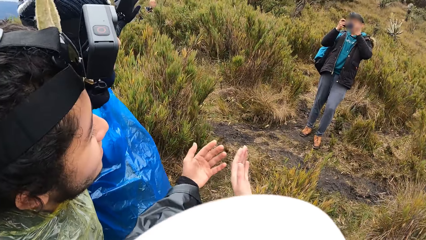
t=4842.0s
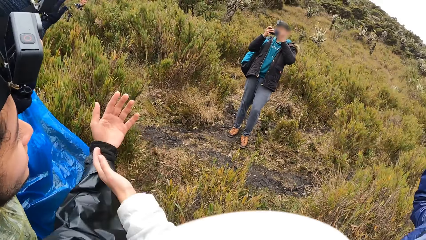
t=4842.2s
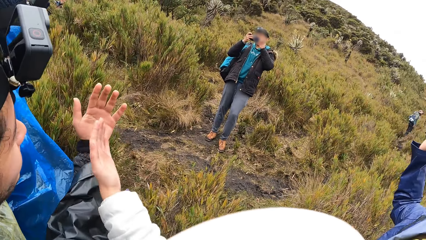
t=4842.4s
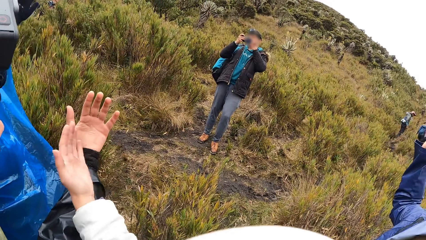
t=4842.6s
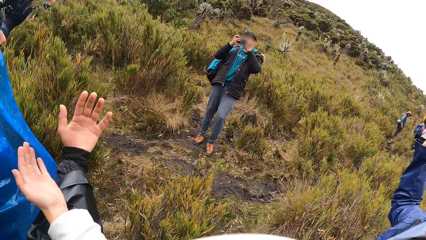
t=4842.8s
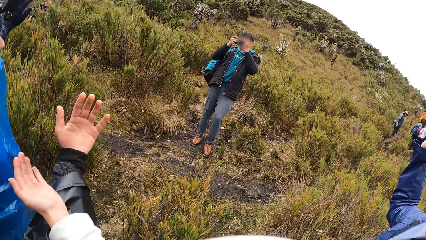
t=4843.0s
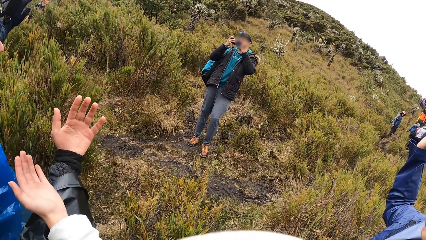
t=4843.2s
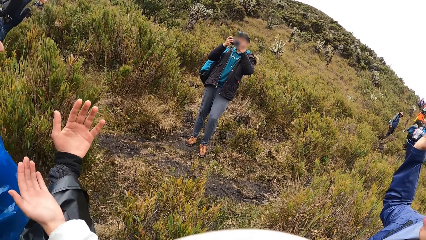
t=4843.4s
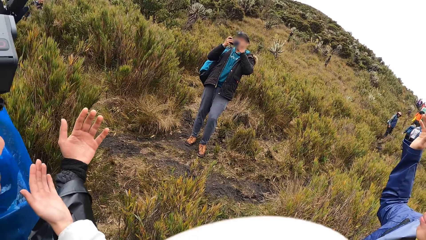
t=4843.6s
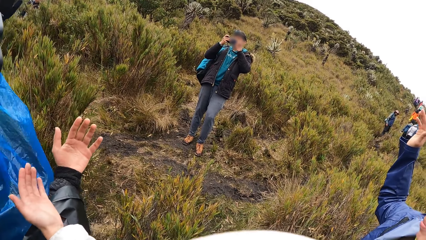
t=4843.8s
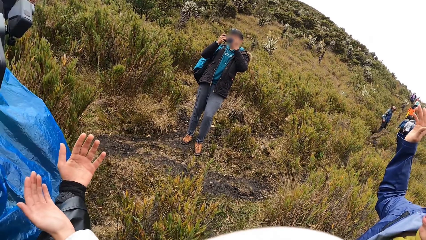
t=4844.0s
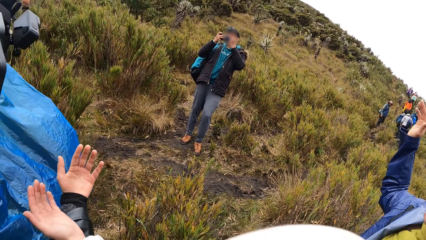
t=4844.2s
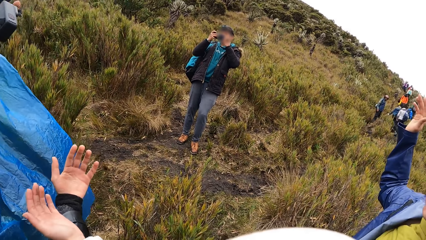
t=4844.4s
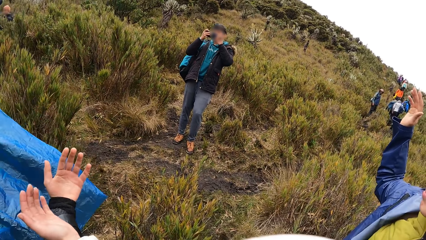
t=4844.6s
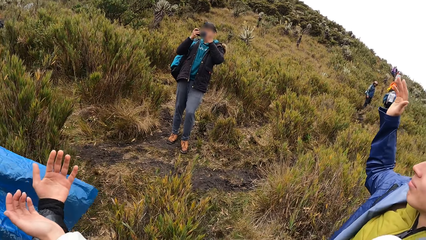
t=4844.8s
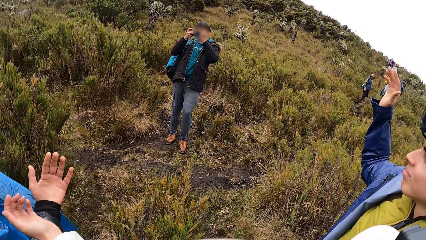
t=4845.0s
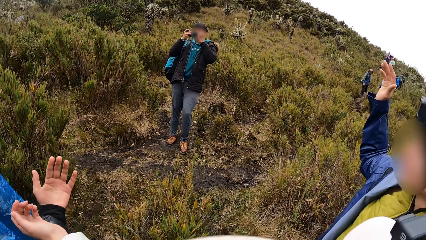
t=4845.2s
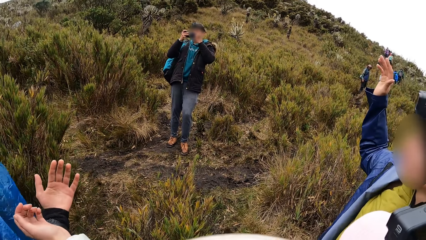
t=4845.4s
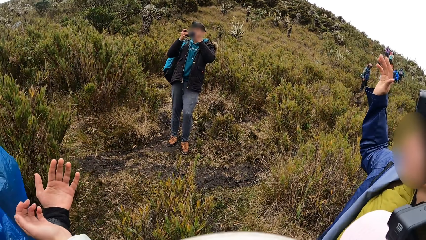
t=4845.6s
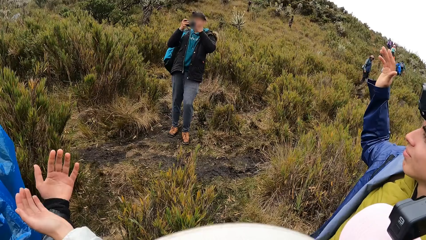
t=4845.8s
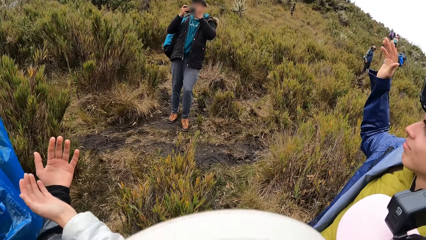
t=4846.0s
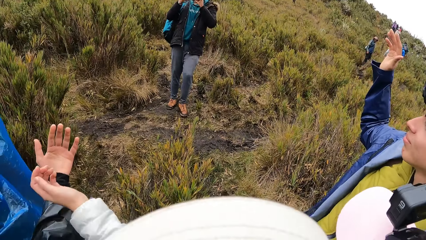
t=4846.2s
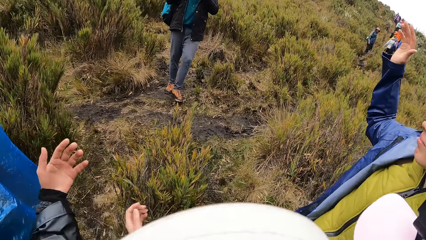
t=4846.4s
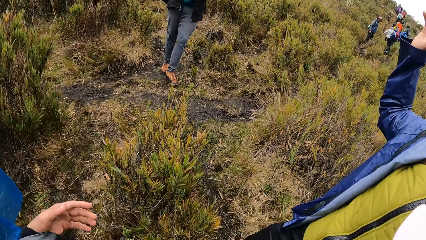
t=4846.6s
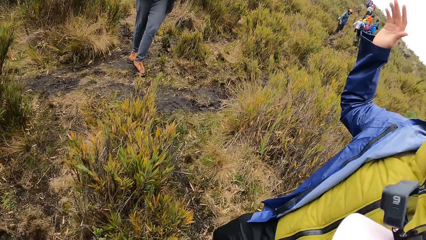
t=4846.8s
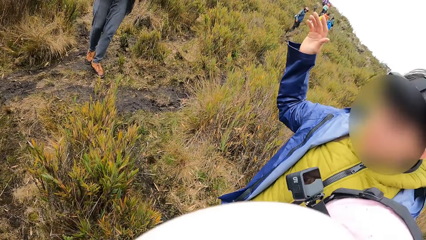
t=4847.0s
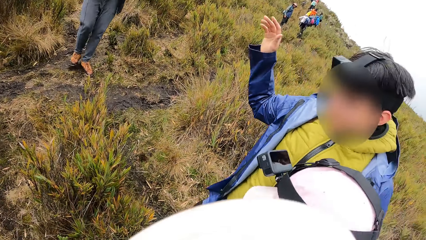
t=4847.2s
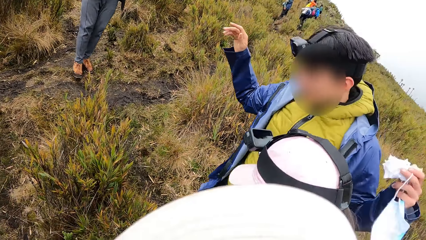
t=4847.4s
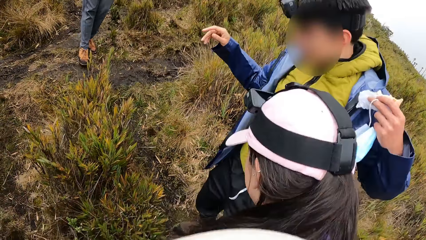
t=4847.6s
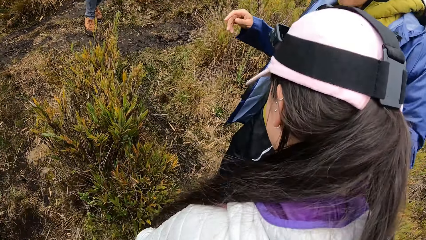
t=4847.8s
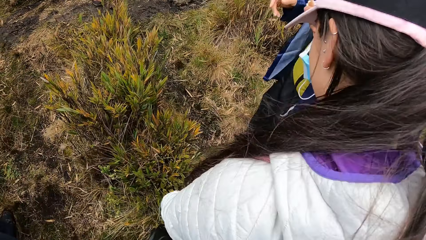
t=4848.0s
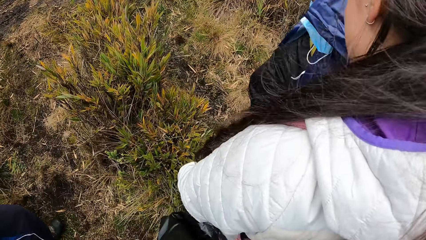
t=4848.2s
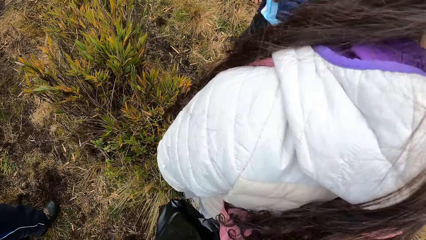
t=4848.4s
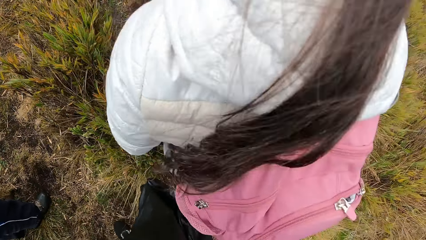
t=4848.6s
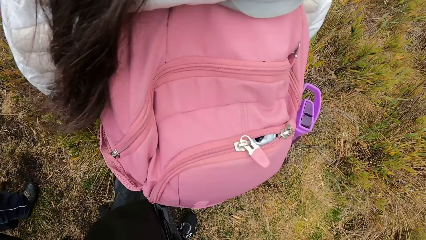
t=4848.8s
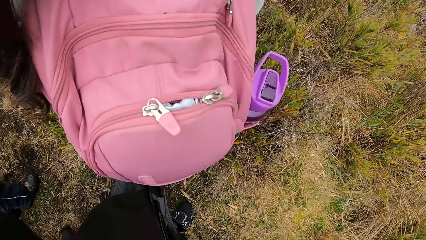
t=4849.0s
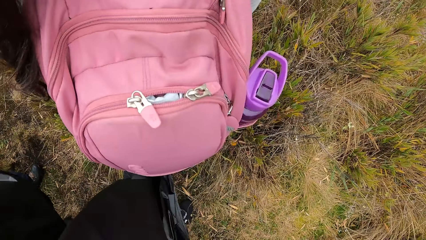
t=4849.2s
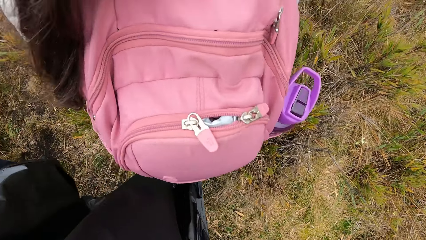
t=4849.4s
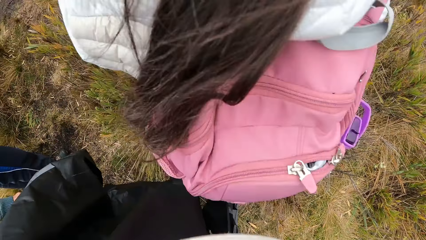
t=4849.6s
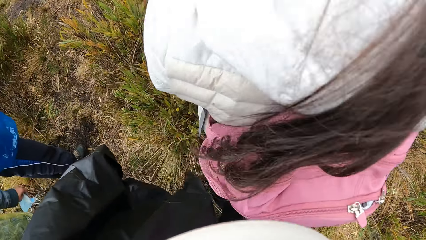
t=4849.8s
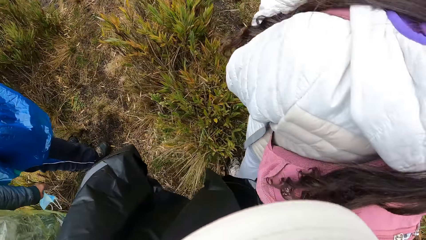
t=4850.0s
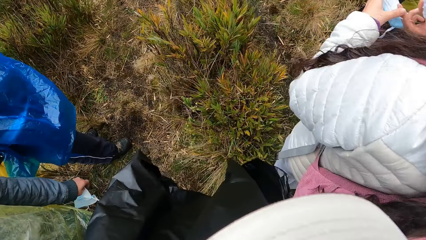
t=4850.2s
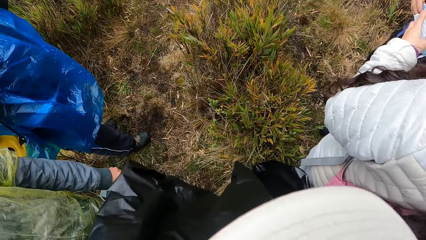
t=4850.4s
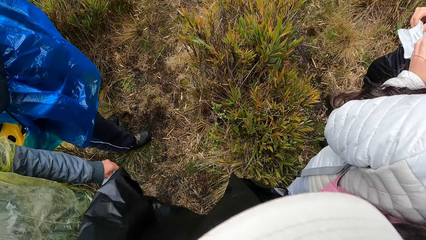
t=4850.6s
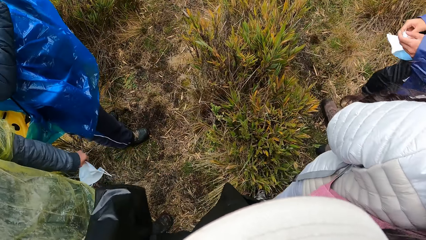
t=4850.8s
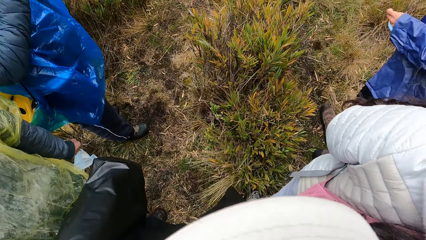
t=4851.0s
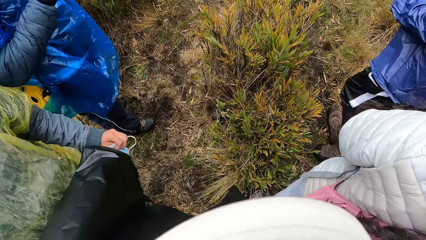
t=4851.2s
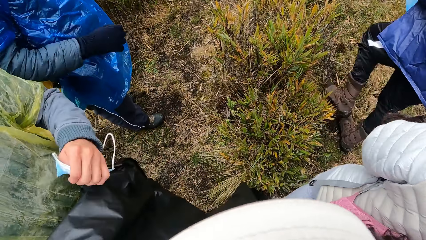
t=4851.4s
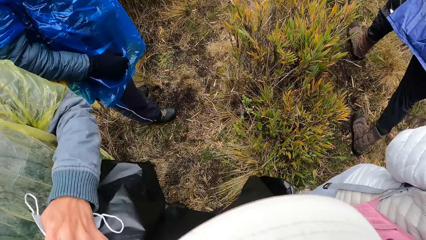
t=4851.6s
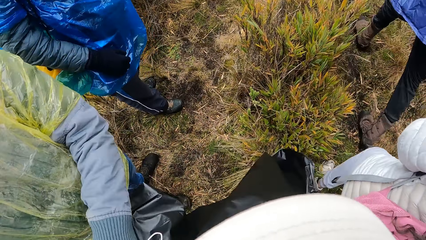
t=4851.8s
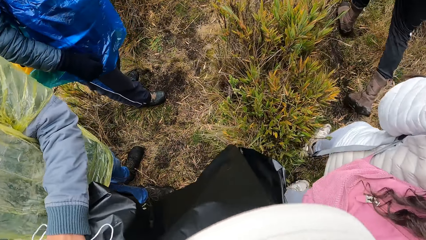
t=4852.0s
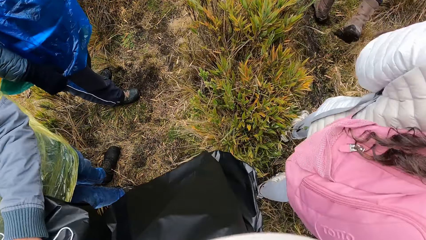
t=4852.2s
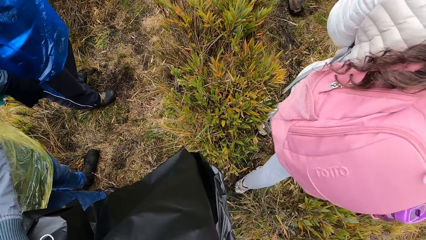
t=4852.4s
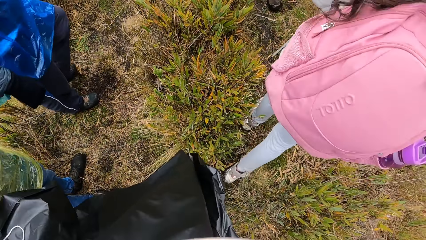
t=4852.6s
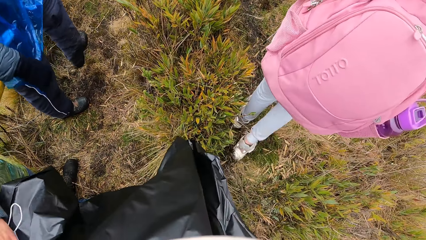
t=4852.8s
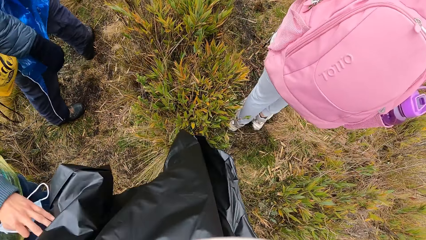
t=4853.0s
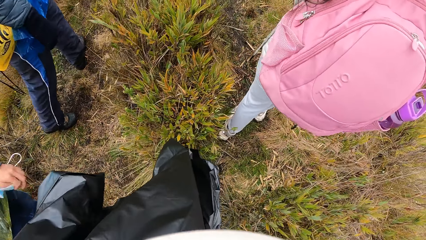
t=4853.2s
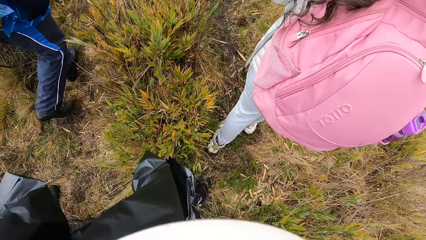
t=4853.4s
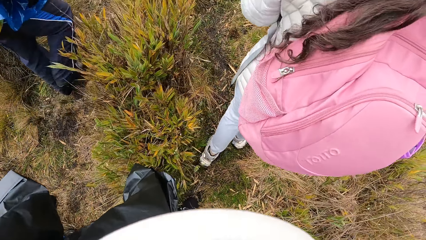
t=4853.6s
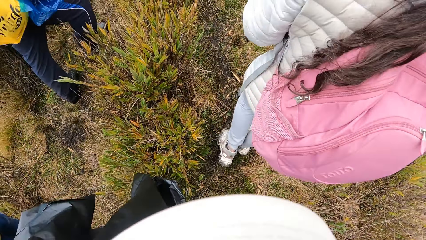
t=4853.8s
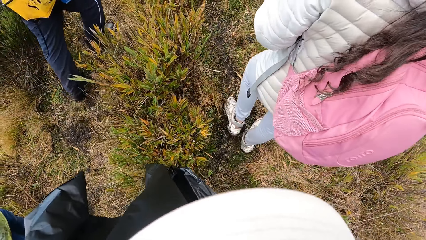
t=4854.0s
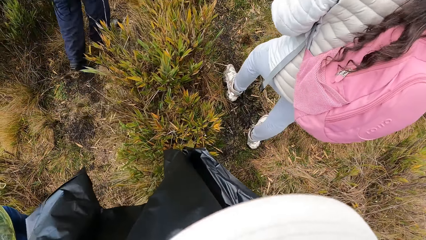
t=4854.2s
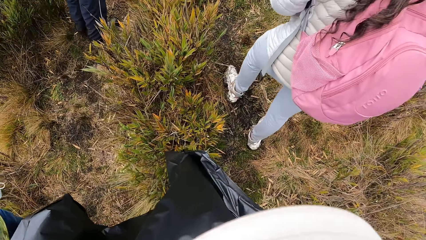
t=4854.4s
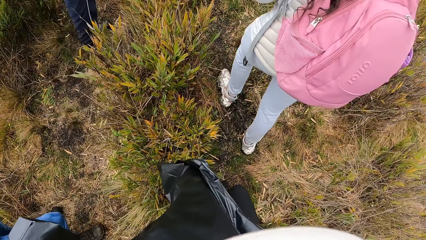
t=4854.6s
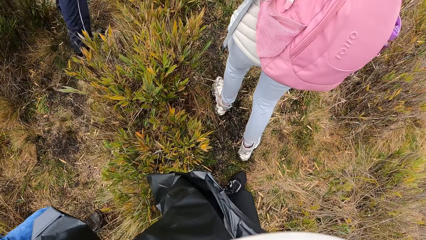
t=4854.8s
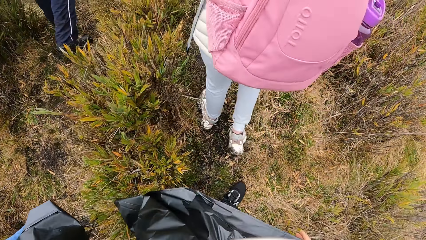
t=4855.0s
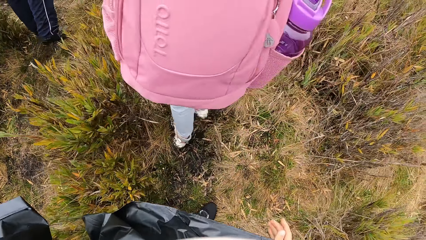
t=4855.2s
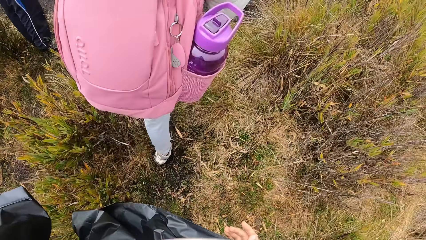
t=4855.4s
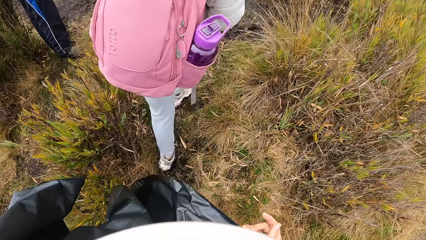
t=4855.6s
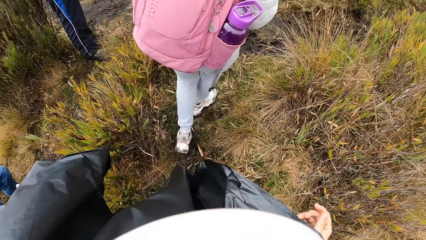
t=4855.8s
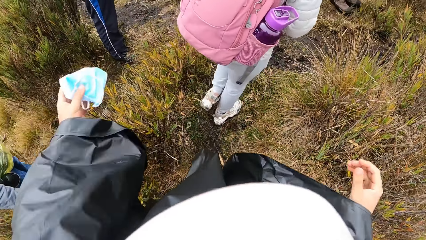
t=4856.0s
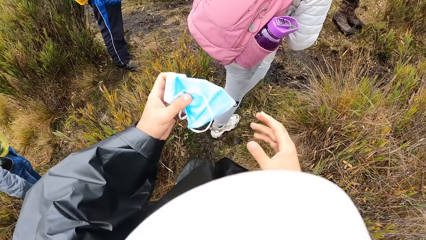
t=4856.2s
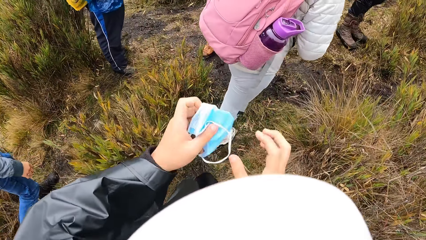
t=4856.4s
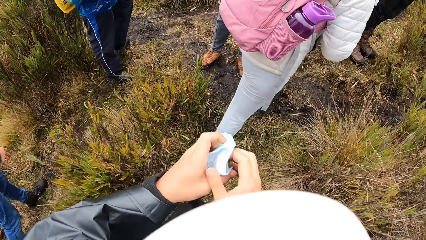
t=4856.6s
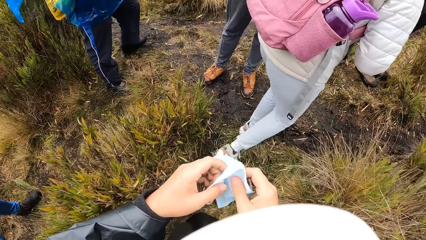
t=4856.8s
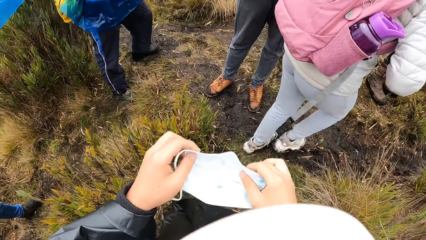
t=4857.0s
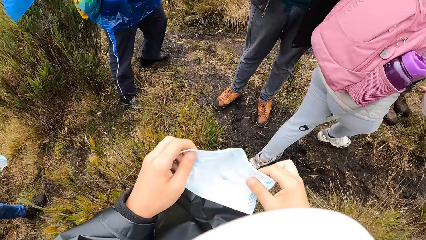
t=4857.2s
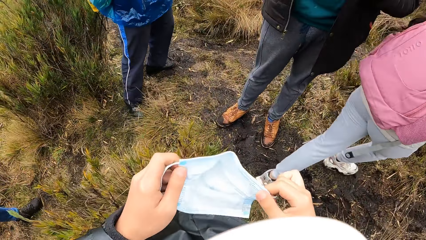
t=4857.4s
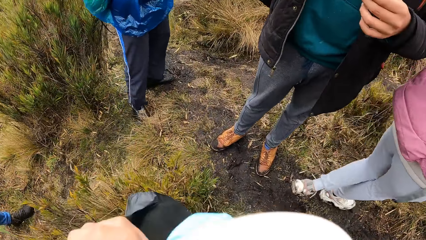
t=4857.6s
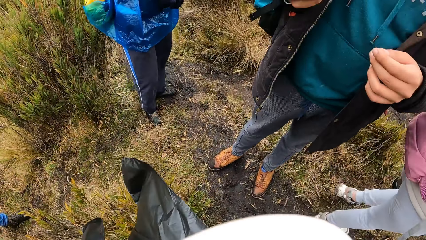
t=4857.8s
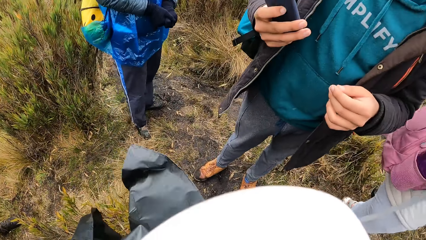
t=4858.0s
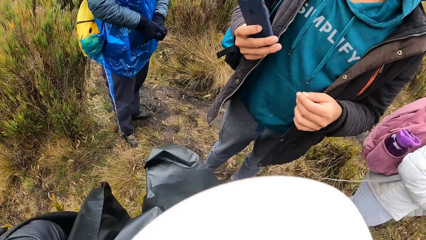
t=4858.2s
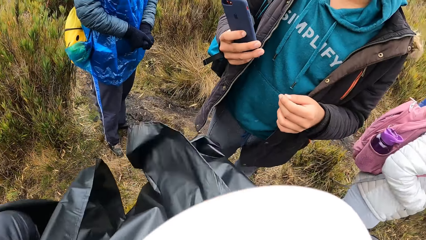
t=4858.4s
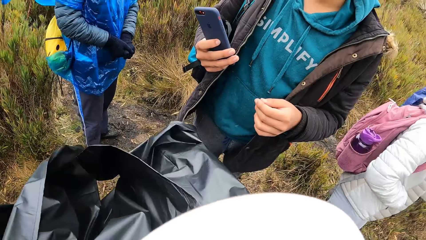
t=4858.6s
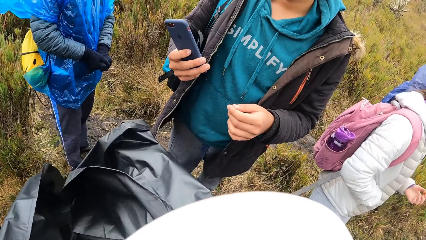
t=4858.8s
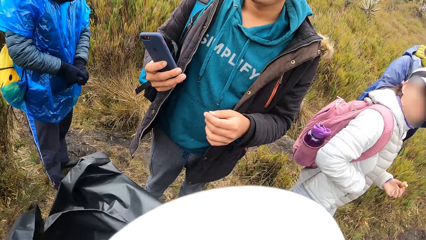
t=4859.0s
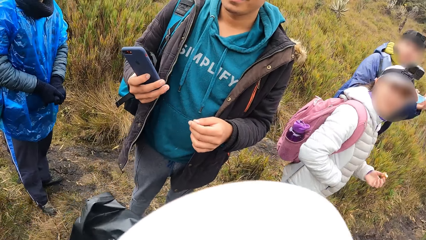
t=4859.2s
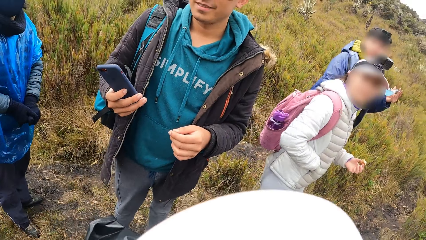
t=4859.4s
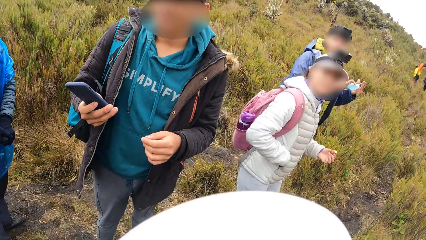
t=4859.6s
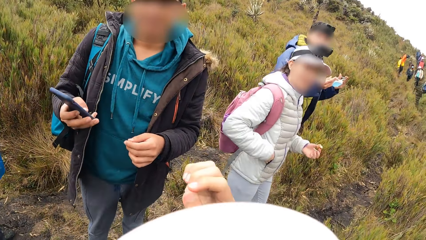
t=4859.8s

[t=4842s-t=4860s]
A woman touches the camera wearer's cloth with her left hand. The camera wearer takes out the face mask in his pocket with his left hand. He holds the face mask with both hands. He wears the mask.
